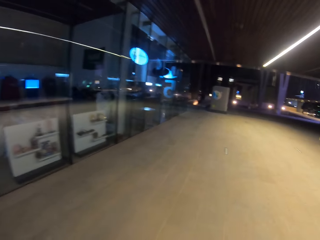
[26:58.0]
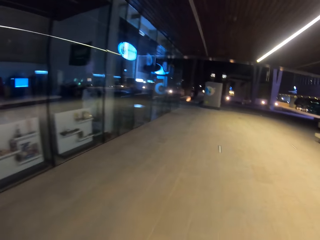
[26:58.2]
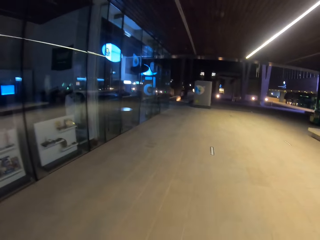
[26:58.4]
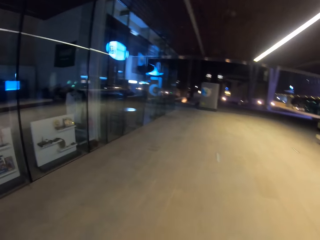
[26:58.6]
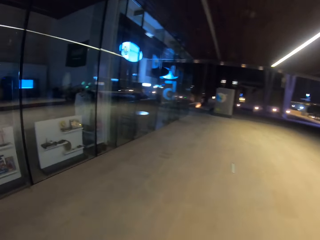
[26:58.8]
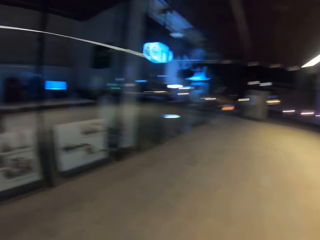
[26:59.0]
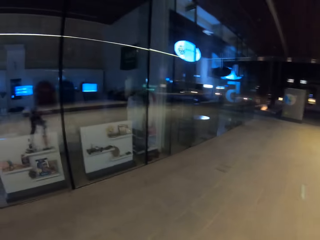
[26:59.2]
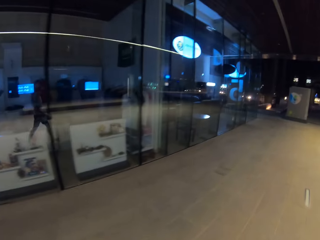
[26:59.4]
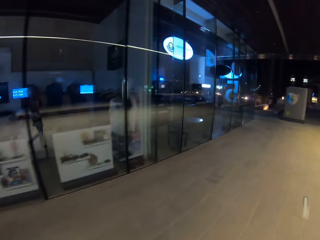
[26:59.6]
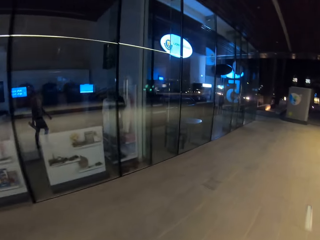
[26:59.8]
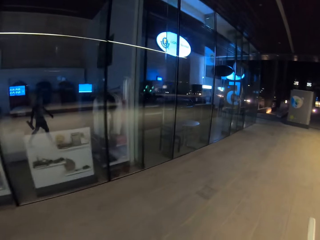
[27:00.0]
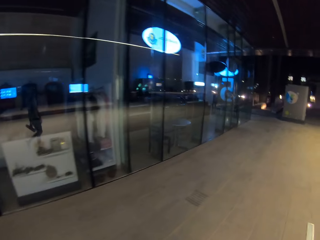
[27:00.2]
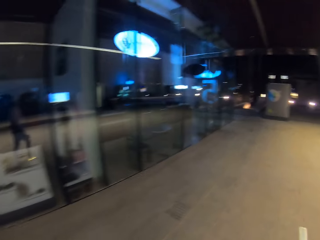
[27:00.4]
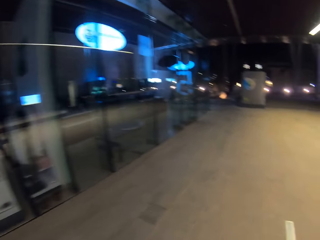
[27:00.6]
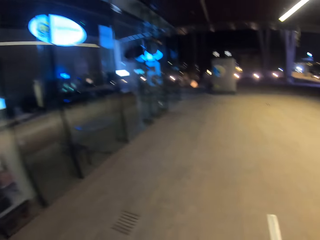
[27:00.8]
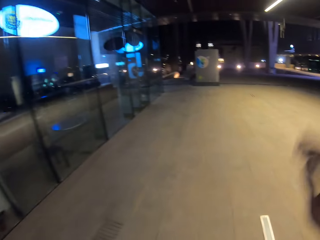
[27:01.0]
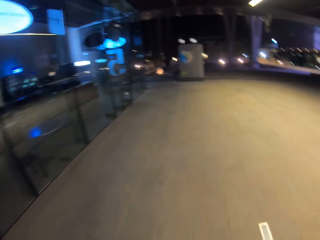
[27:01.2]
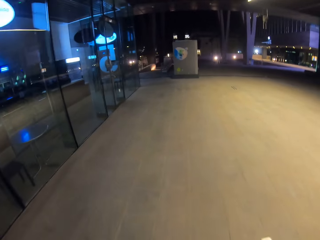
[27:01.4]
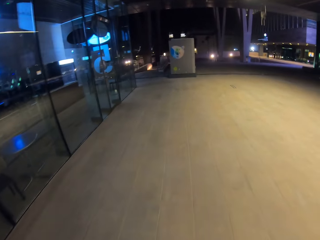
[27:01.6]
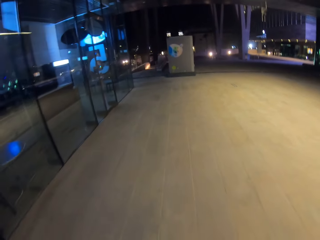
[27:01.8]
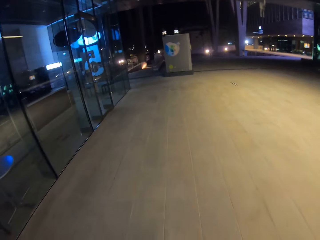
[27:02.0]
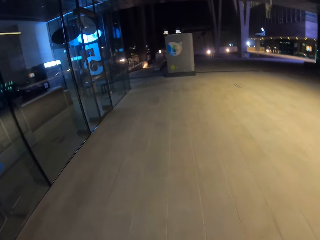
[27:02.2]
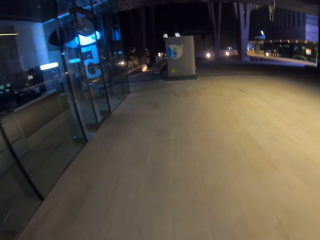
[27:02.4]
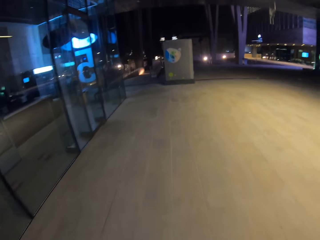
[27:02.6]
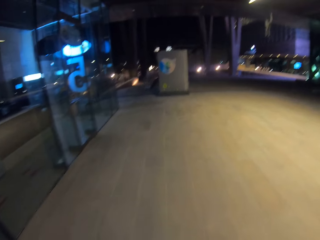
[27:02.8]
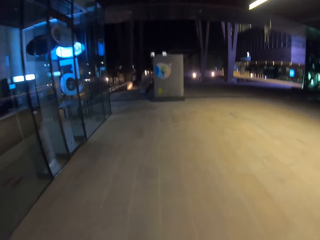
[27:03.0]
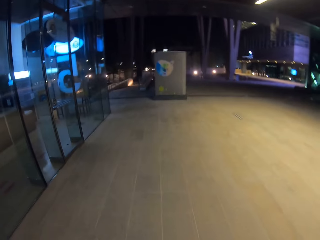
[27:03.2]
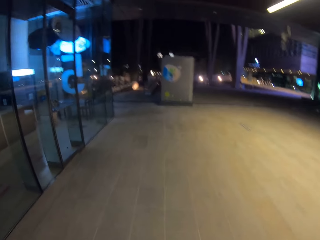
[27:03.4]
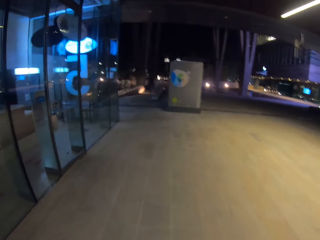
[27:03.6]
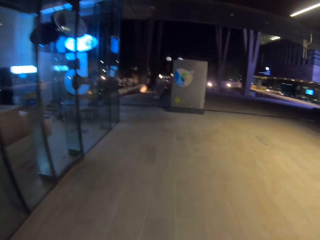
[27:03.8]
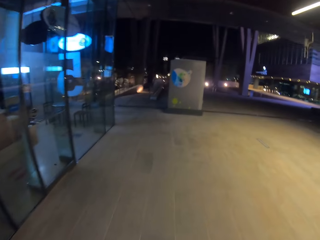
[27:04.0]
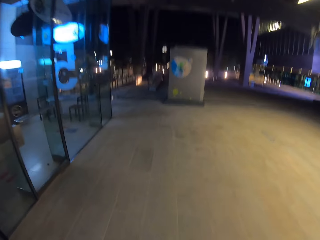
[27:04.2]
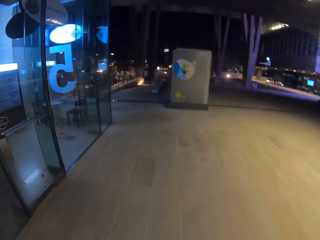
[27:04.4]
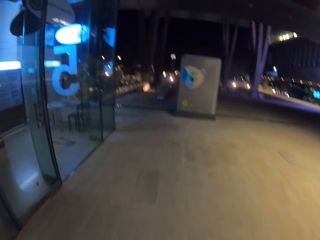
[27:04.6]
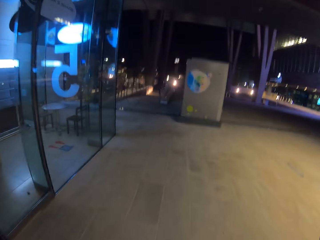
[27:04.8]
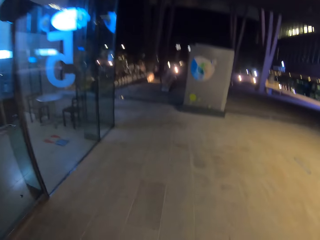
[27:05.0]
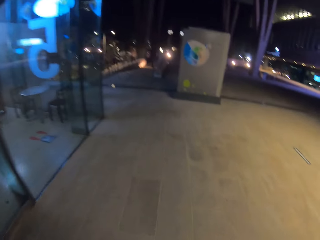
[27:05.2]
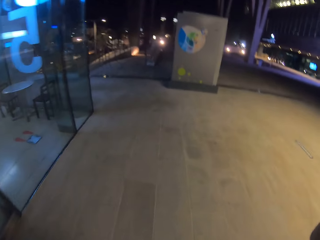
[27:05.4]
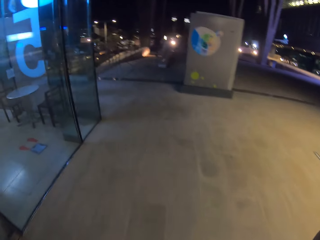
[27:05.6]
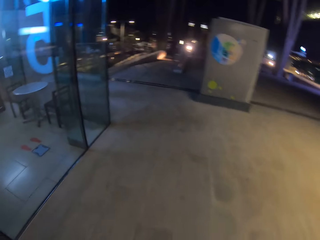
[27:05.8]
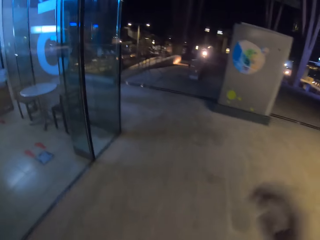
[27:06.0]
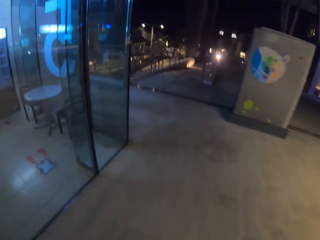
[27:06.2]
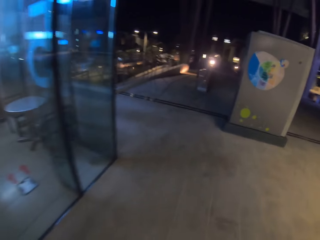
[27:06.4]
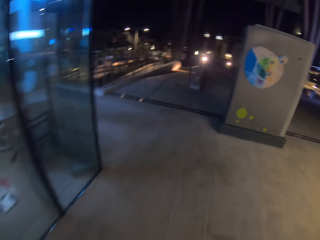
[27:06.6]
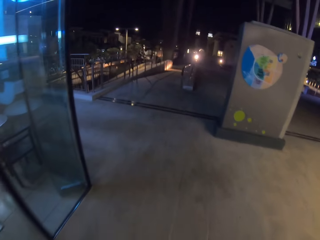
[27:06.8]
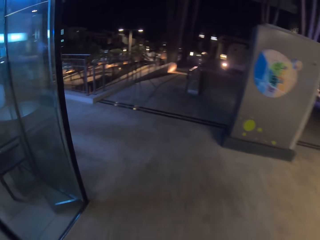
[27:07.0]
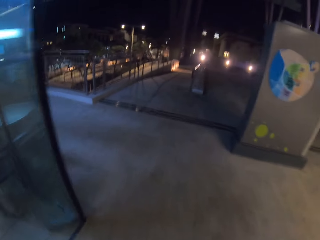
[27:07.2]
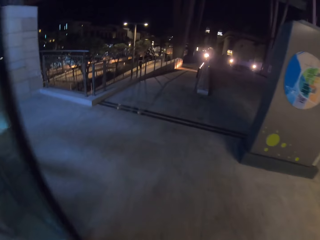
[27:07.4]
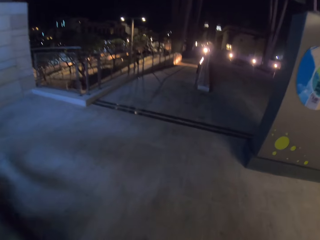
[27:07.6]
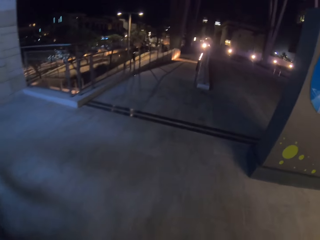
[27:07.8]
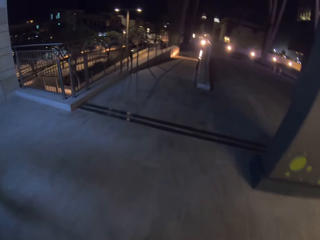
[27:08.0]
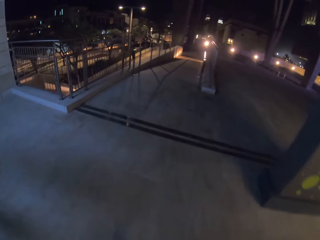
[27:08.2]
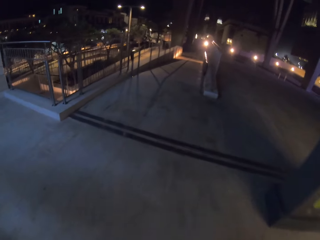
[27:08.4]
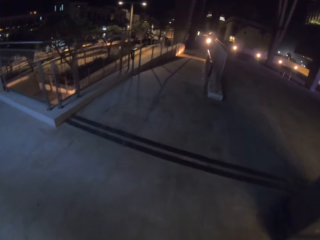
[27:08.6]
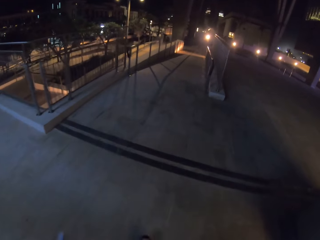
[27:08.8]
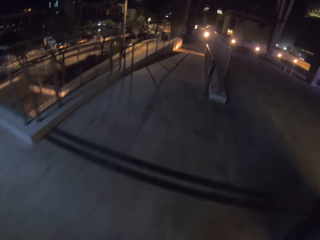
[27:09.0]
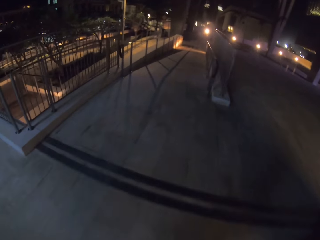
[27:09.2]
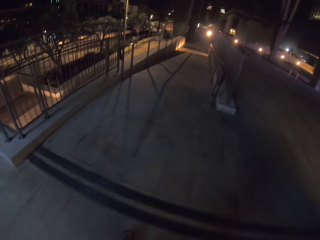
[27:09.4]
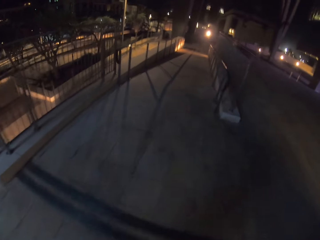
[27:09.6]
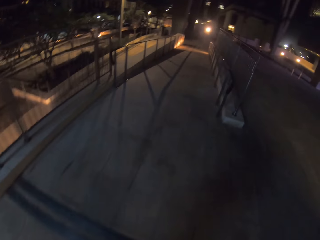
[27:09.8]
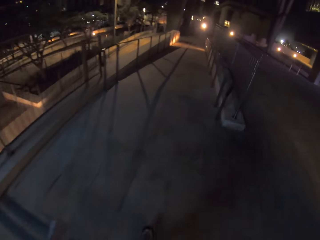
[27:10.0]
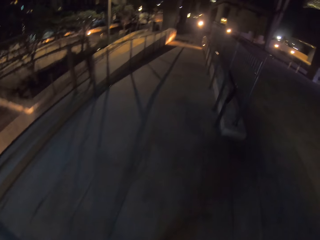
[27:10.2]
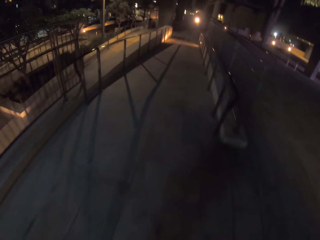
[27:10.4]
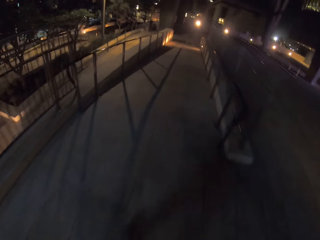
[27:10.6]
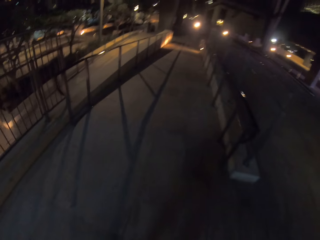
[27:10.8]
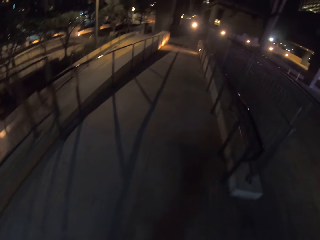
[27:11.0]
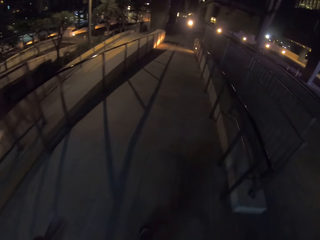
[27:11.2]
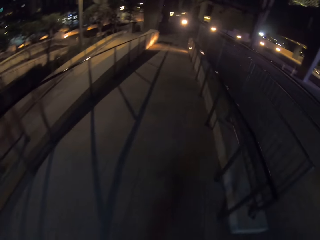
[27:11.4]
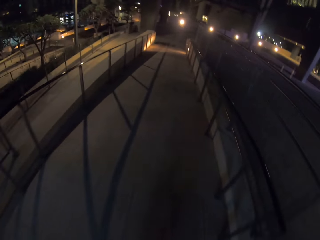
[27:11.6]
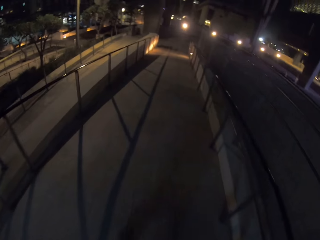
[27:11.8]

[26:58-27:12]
The camera wearer lifts a hand. They lower the hand.

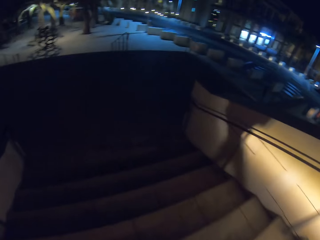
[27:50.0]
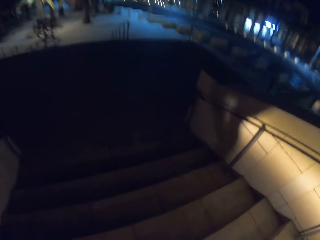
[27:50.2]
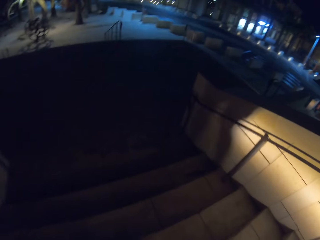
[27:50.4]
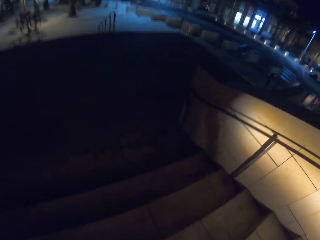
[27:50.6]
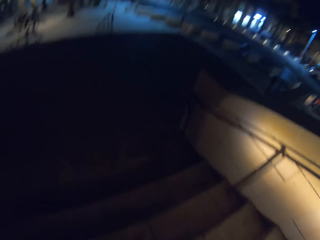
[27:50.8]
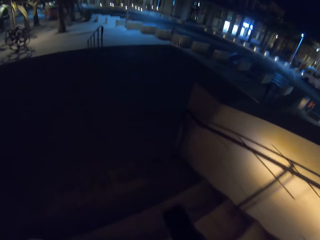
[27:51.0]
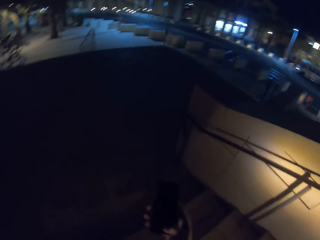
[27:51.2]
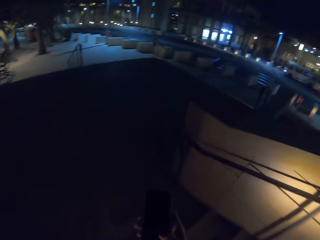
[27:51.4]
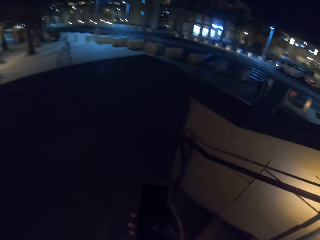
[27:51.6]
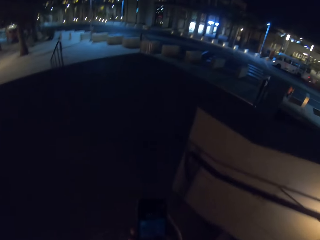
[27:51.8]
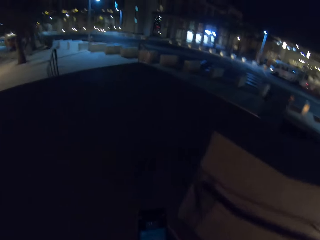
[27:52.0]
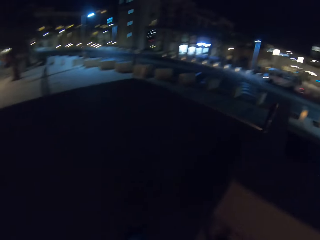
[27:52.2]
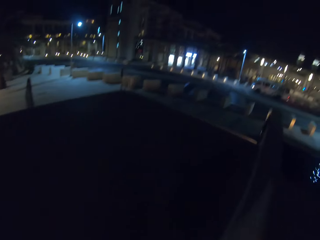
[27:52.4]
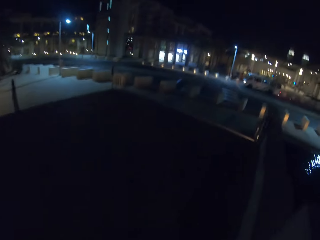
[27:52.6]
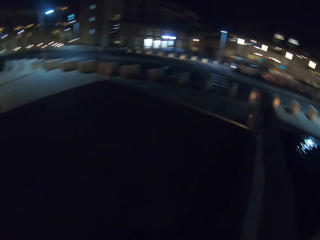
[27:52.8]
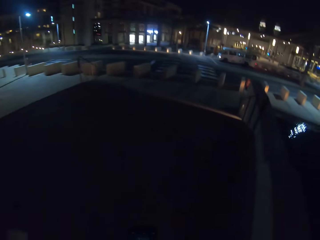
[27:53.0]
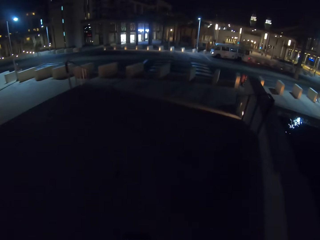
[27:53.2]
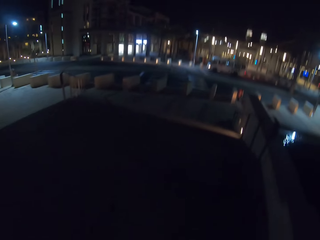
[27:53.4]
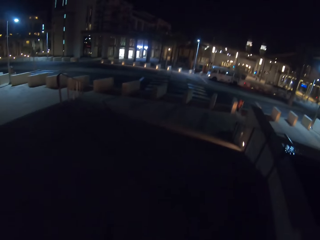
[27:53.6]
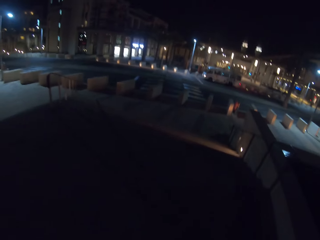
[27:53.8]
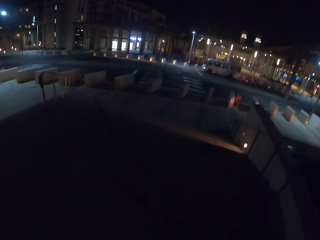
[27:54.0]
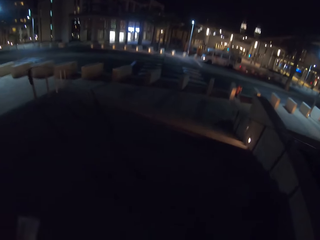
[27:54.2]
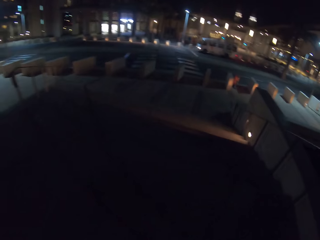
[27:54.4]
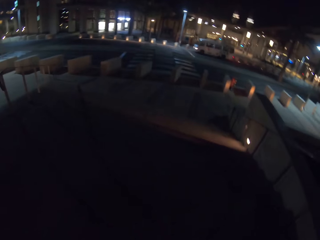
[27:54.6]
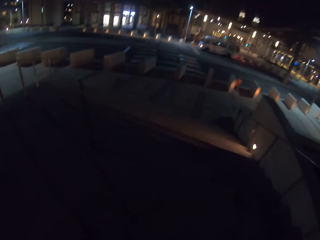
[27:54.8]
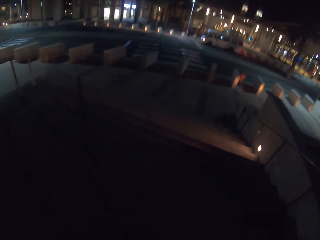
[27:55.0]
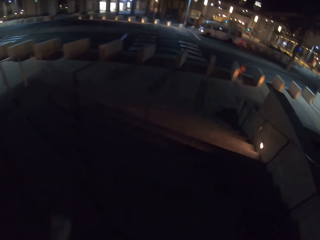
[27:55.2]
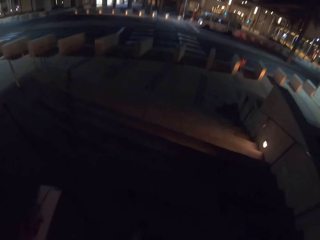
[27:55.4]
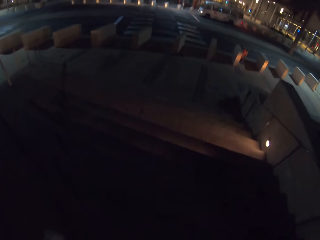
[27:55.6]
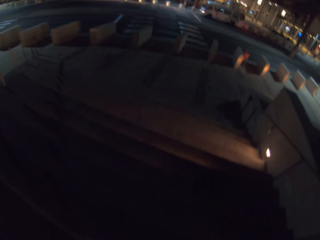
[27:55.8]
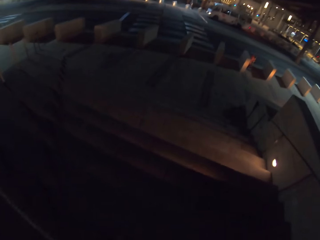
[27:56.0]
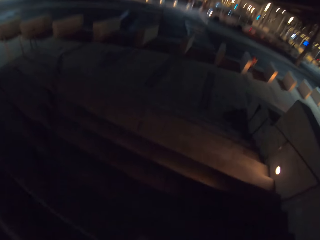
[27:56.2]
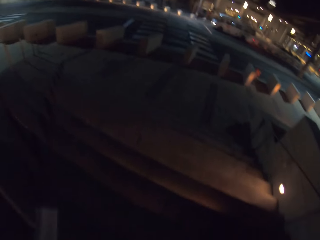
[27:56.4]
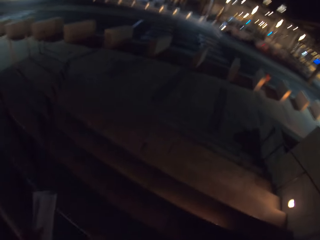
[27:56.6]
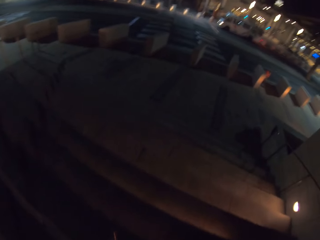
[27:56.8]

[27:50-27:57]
The camera wearer holds a phone.
